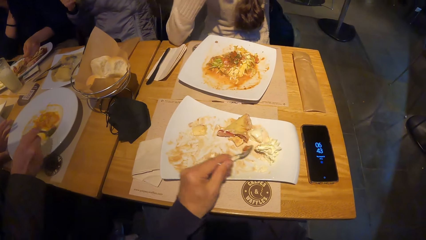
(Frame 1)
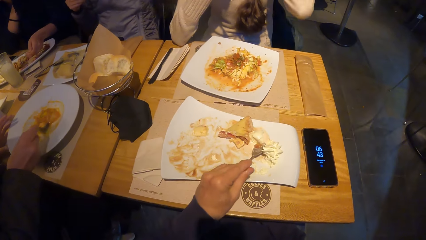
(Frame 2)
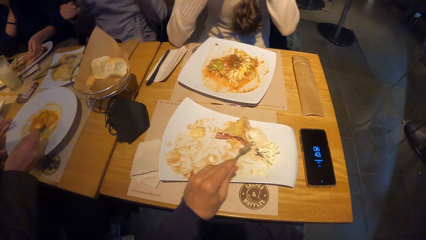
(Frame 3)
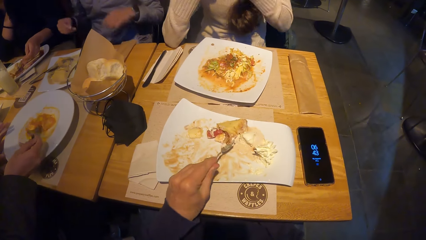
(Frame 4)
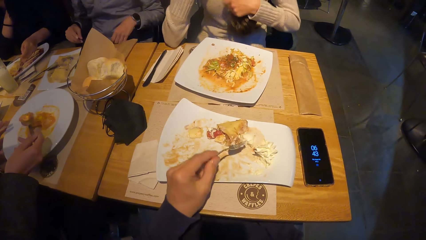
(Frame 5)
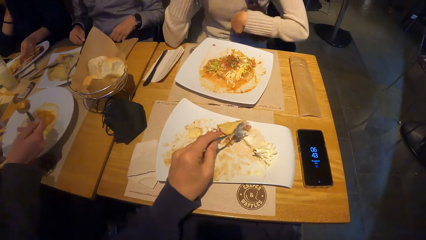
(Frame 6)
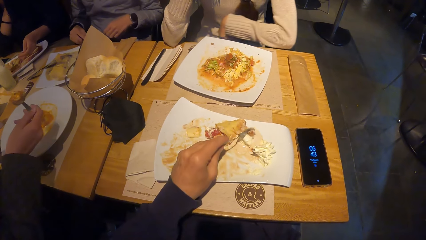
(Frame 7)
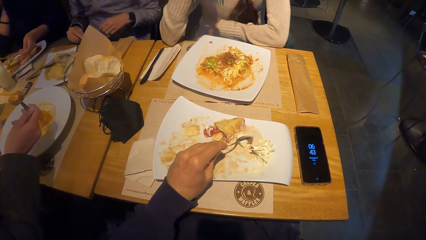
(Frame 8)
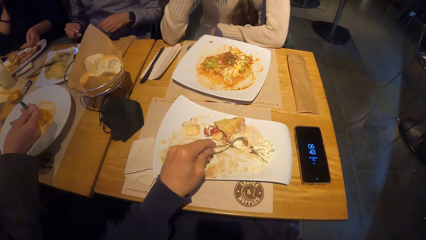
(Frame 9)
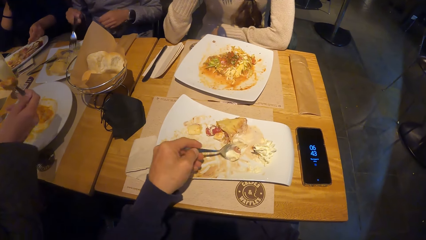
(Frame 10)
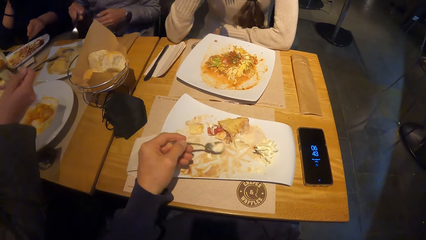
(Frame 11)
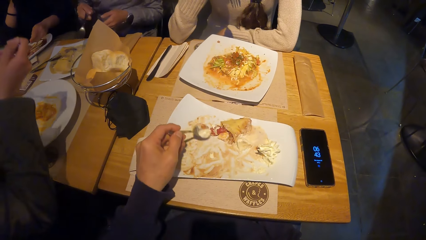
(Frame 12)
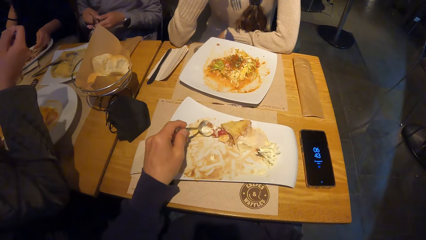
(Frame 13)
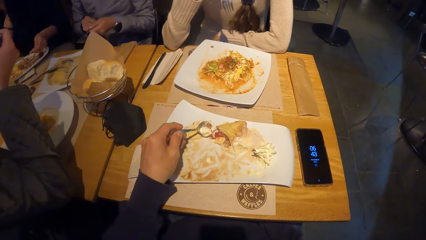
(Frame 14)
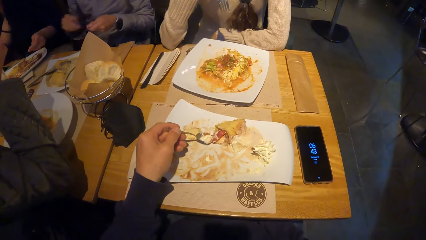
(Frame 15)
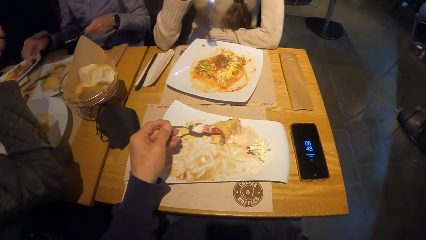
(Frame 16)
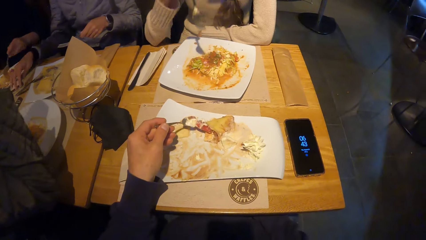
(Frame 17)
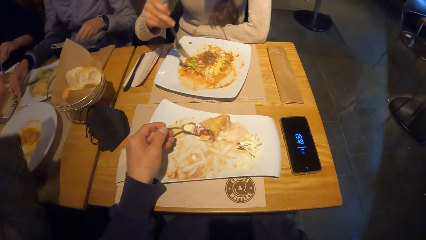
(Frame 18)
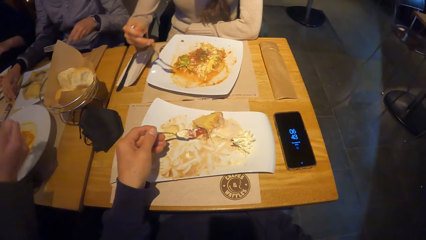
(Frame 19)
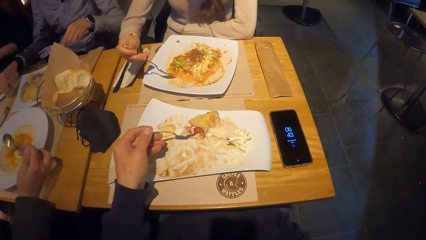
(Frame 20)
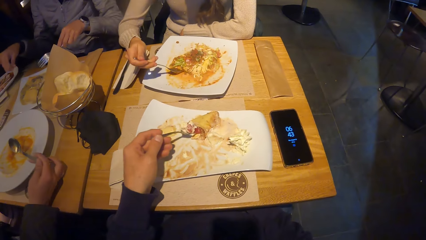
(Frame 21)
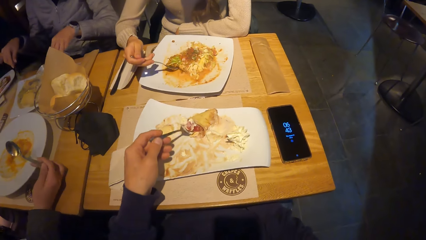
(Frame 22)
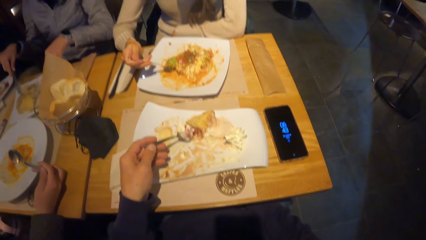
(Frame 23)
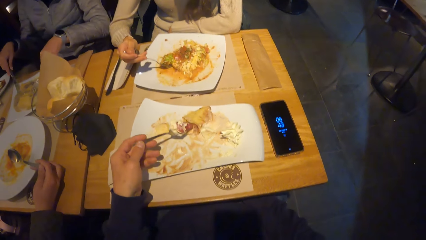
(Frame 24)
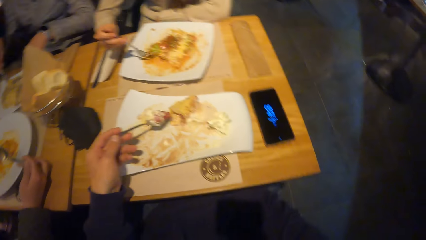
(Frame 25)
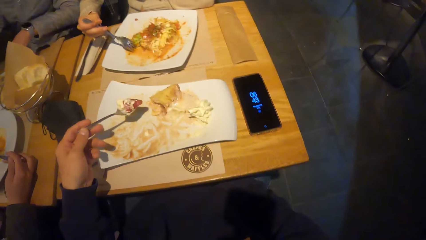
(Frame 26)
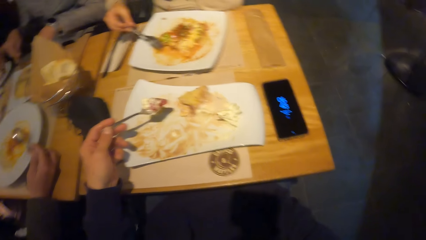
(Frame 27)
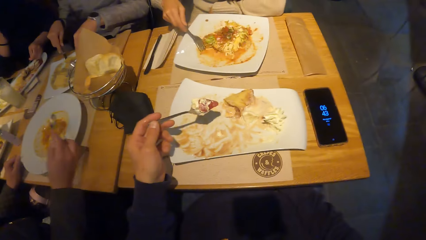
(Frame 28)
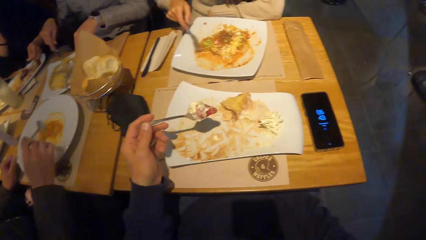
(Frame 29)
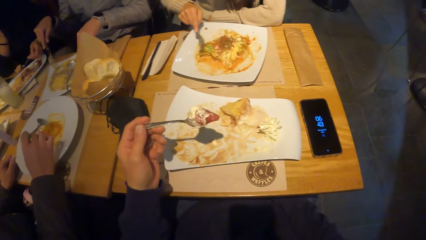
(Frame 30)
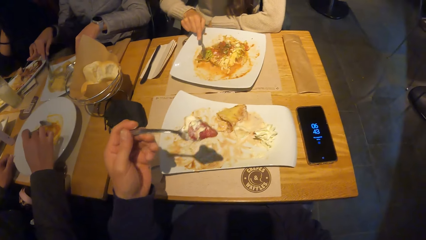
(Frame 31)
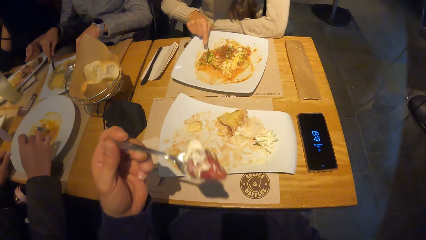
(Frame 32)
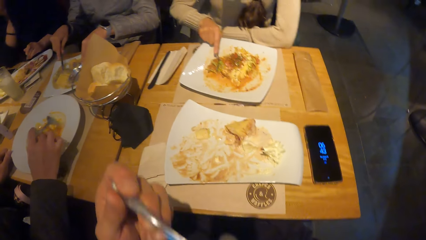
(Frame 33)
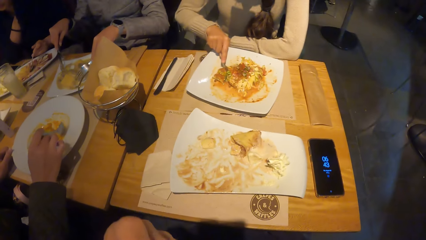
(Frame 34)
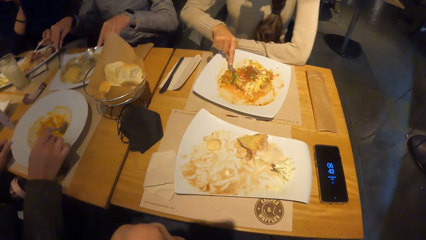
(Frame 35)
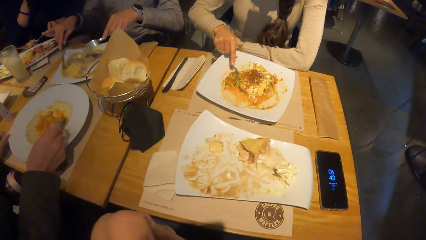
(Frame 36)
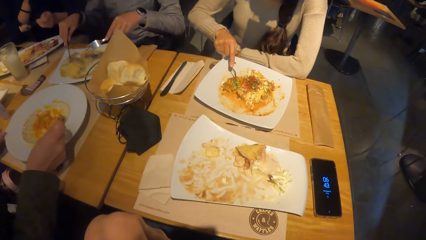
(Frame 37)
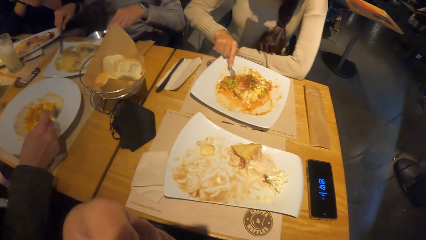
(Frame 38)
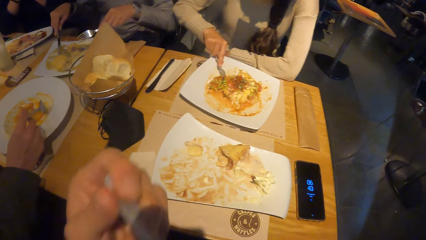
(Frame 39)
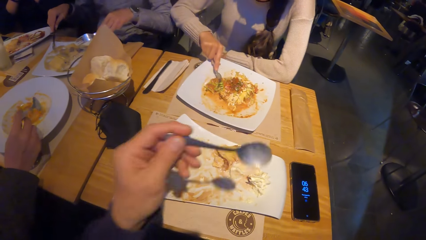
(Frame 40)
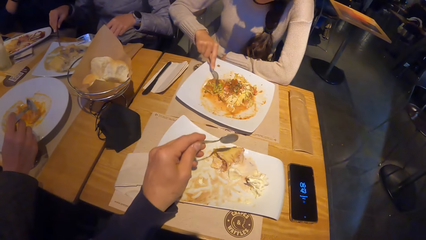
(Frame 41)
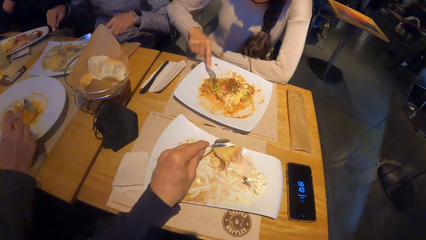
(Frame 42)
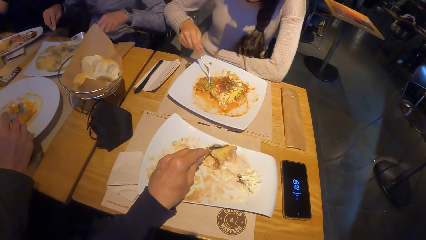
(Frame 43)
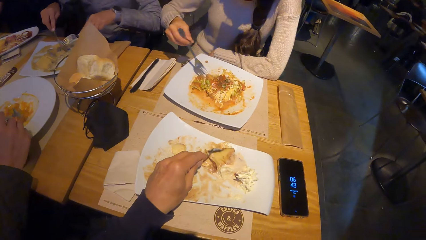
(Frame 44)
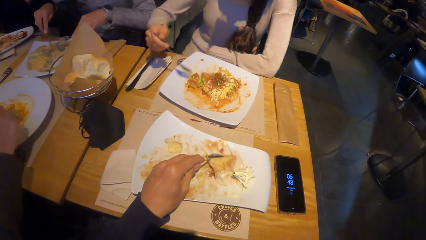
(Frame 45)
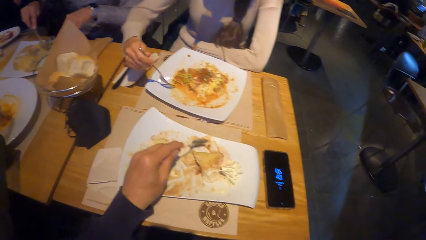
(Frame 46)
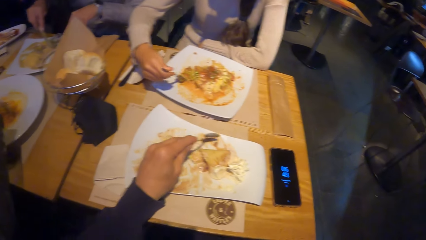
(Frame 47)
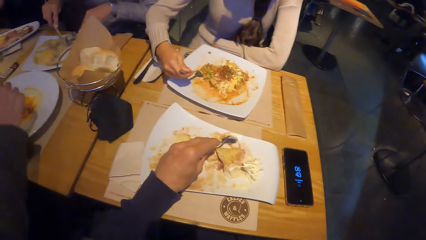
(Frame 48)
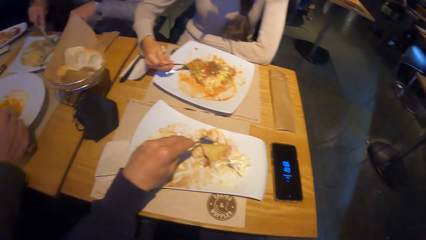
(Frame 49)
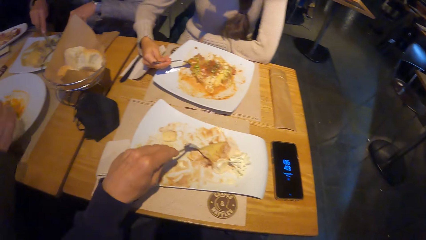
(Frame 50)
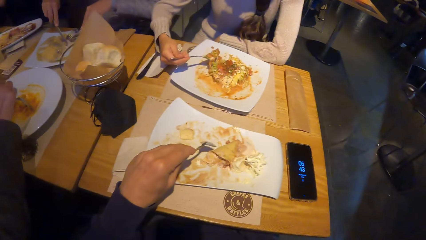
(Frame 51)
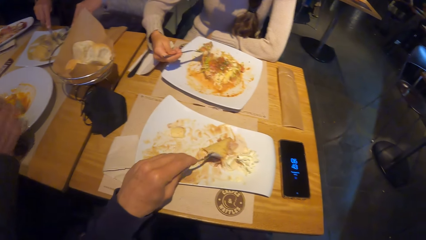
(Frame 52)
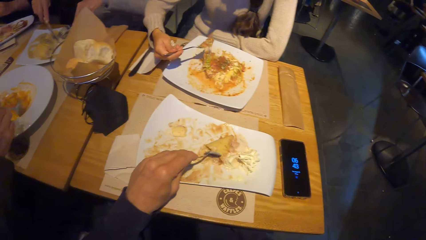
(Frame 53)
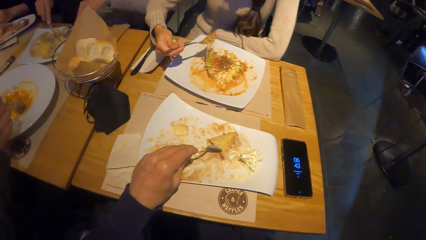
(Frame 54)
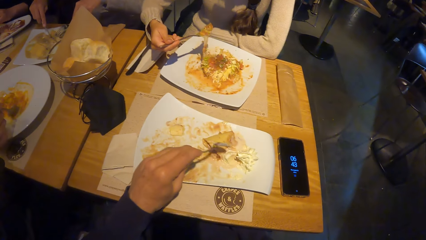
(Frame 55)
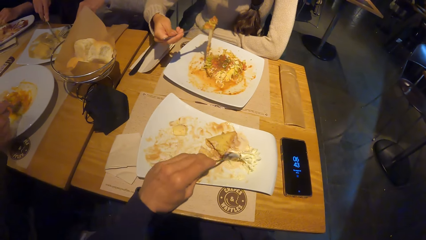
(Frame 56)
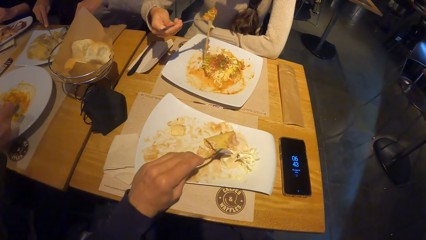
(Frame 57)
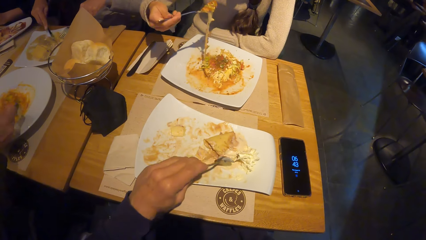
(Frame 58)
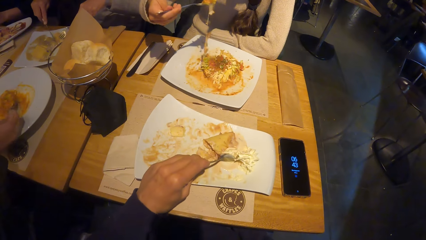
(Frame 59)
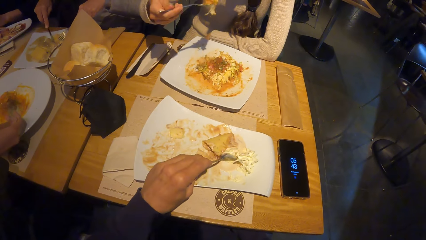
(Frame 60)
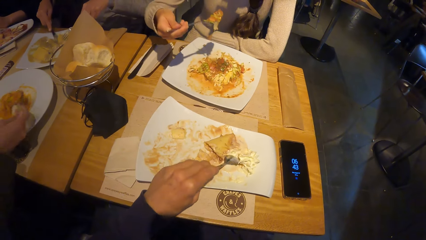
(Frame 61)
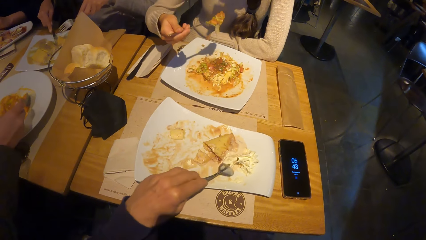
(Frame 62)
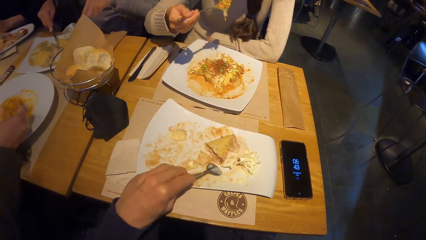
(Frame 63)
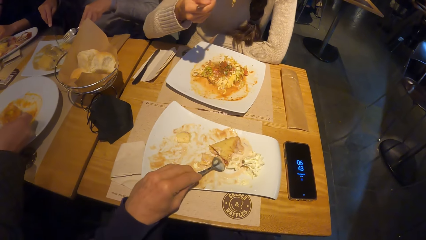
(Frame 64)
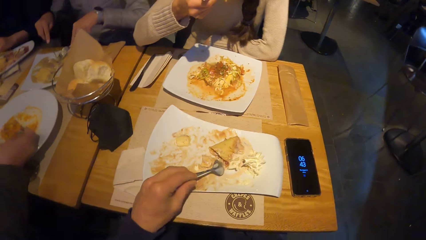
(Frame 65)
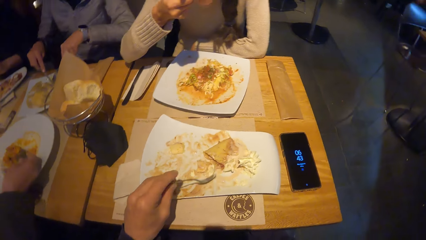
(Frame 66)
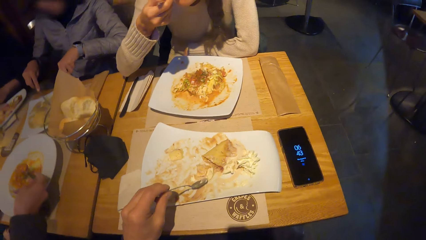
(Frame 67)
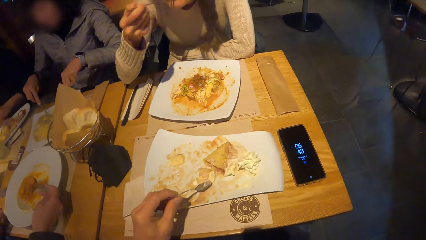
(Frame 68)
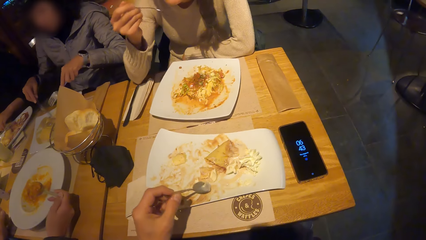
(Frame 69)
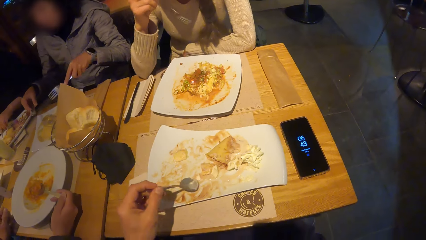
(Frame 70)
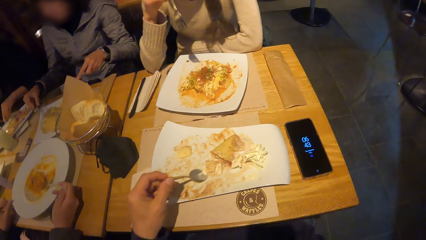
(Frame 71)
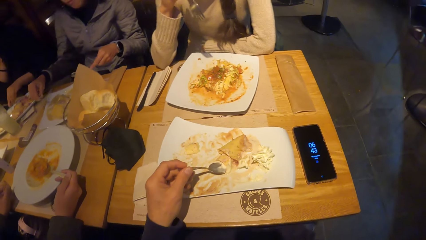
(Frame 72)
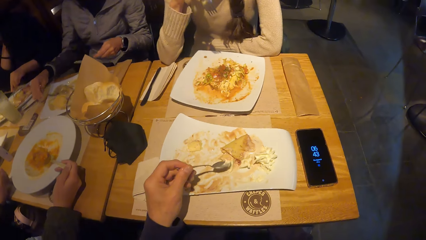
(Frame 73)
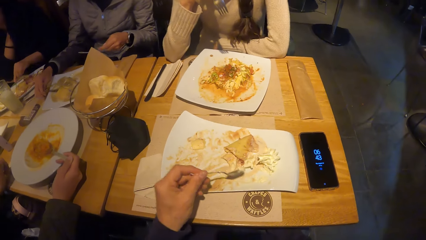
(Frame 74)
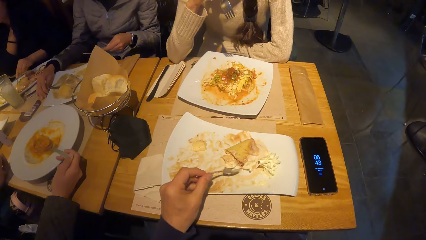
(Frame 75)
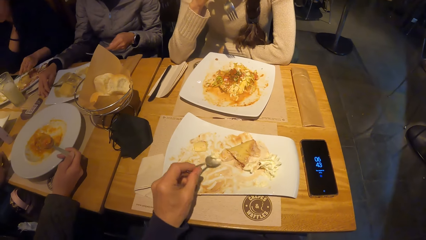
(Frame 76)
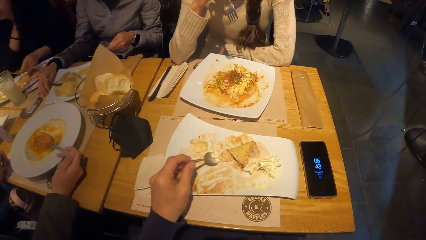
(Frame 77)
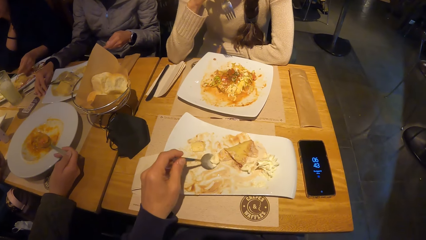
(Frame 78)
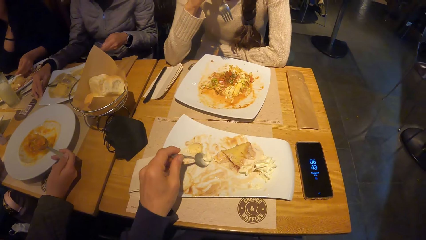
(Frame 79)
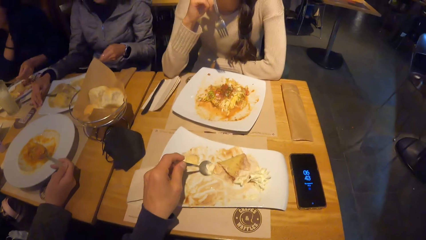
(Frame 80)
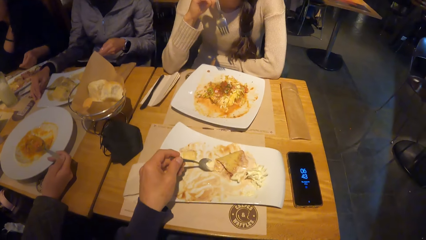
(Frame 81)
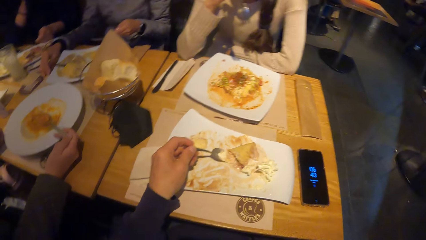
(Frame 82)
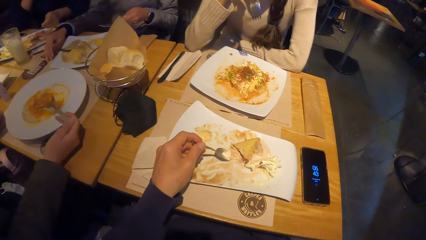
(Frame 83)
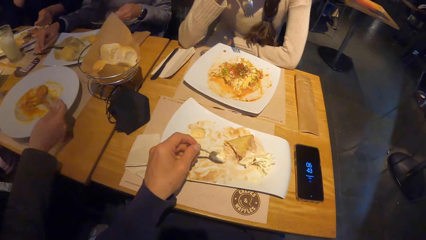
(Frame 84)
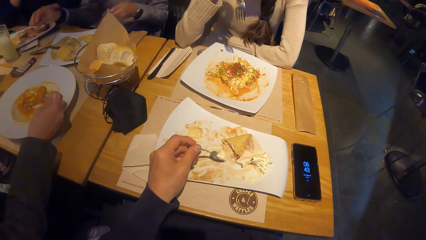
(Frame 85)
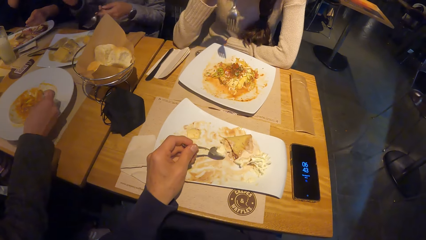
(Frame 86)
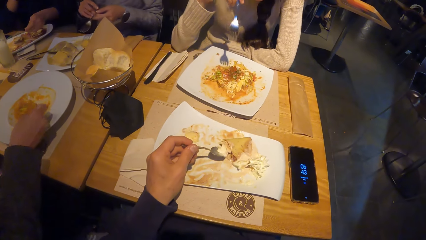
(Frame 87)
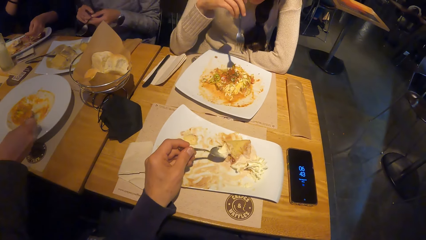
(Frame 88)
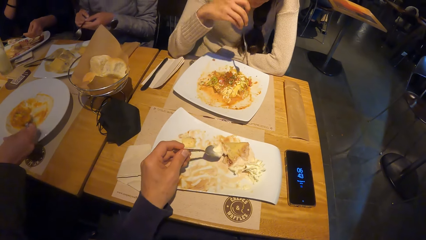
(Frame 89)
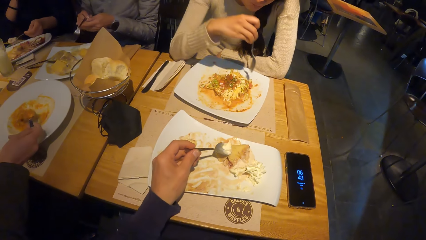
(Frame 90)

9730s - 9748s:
A woman picks up the fork from the plate with her right hand. The woman holds the fork with her left hand. The camera wearer scoops the strawberry with the spoon. A person scoops food from the plate with the spoon. Another woman packs a bean pudding on the plate with the stainless spoon in her right hand. The camera wearer puts the lasagna in his mouth with the stainless spoon in his left hand. A third woman puts the lasagna in her mouth with the stainless spoon in her left hand. The camera wearer scrapes the lasagna on the plate with the stainless spoon in his left hand. He gathers the lasagna on the plate with the stainless spoon in his left hand. A fourth woman packs the mac and cheese on the plate with the fork in her right hand. The person scoops food from the plate with the spoon. The third woman cuts the lasagna on the plate with the stainless spoon in her left hand. The fourth woman puts the mac and cheese in her mouth with the fork in her right hand. The person eats with the spoon. The third woman places the butter knife on the plate with her right hand. A fifth woman passes the fork to her right hand.
